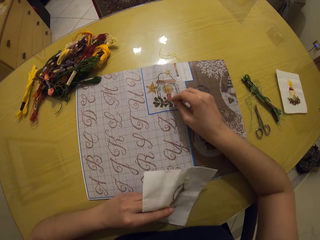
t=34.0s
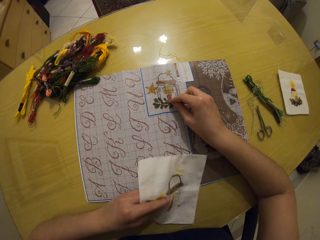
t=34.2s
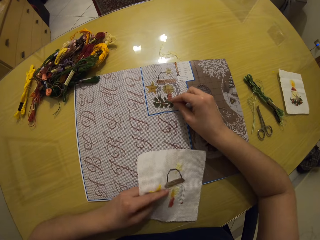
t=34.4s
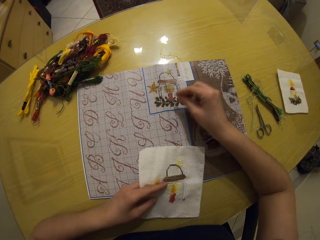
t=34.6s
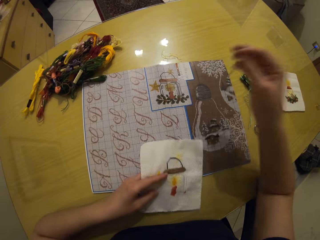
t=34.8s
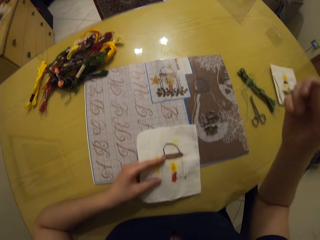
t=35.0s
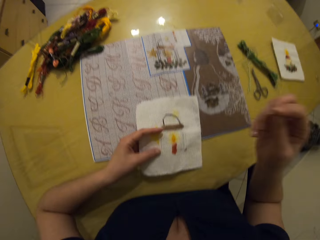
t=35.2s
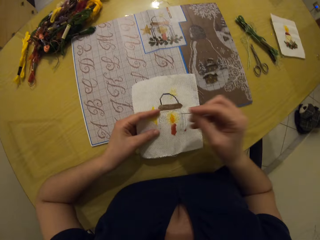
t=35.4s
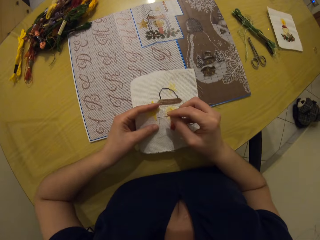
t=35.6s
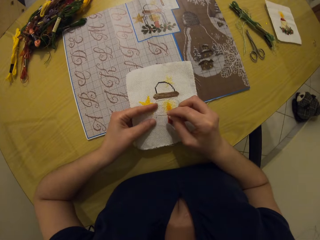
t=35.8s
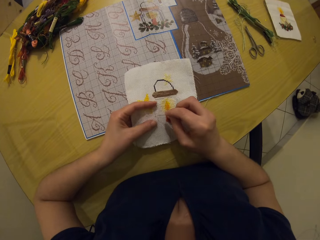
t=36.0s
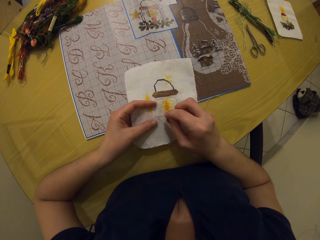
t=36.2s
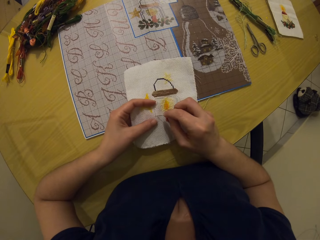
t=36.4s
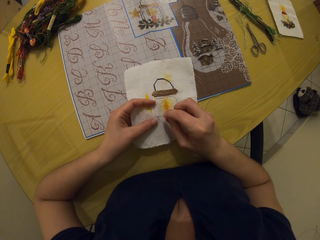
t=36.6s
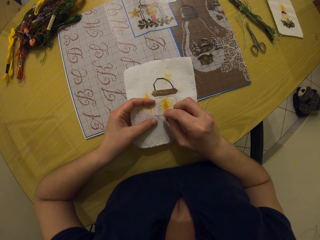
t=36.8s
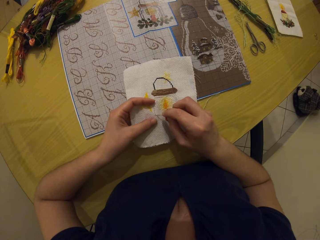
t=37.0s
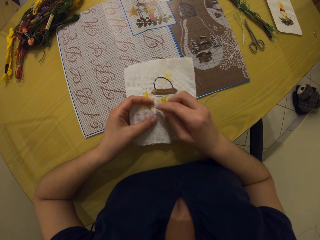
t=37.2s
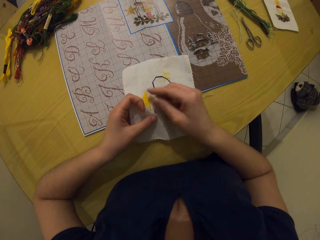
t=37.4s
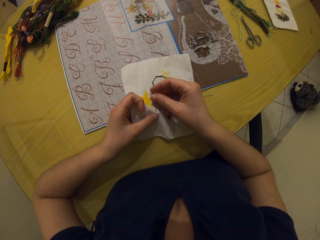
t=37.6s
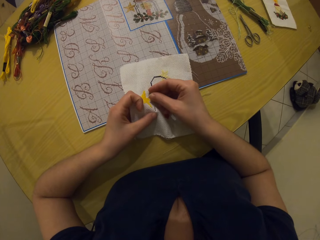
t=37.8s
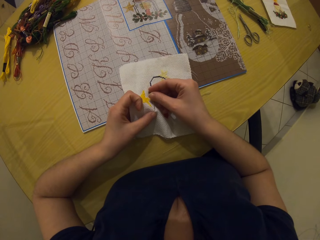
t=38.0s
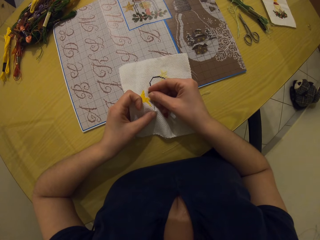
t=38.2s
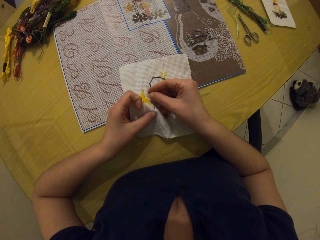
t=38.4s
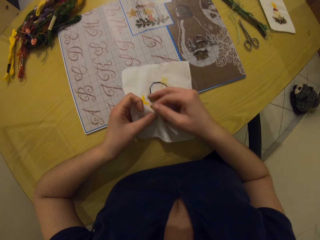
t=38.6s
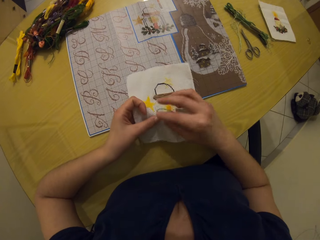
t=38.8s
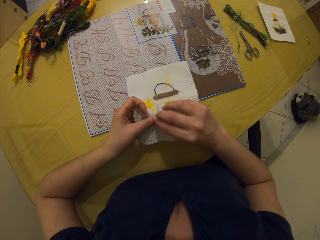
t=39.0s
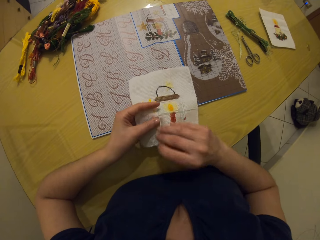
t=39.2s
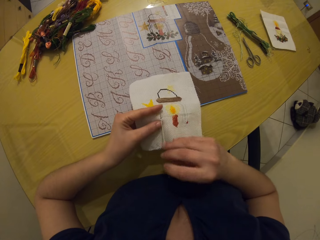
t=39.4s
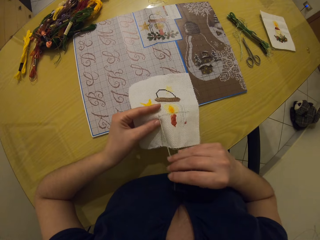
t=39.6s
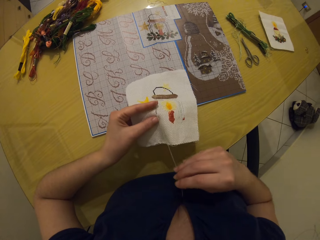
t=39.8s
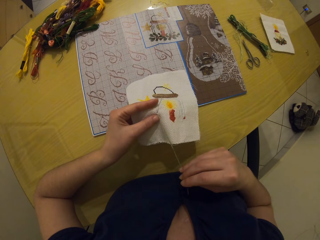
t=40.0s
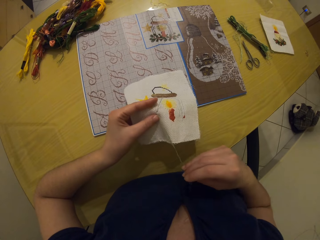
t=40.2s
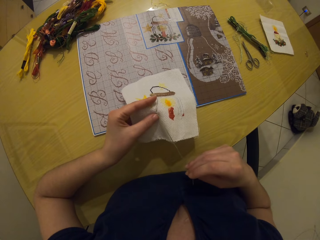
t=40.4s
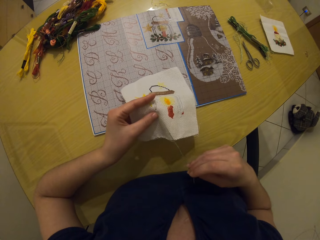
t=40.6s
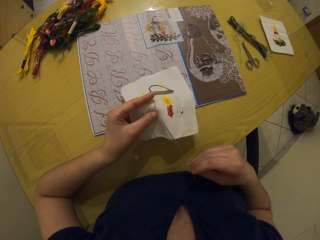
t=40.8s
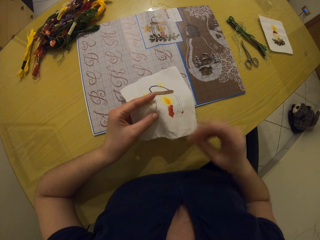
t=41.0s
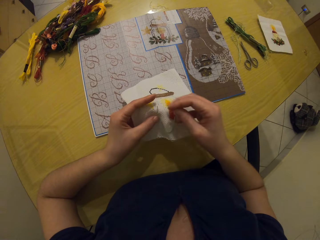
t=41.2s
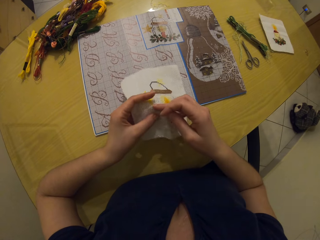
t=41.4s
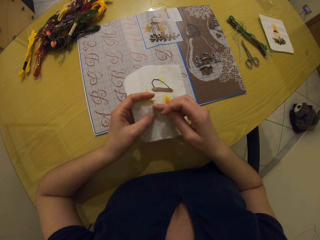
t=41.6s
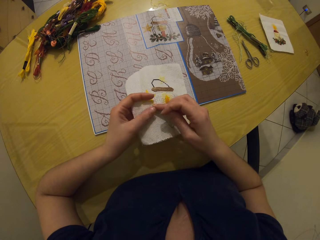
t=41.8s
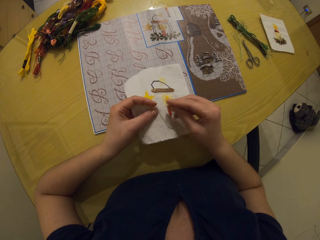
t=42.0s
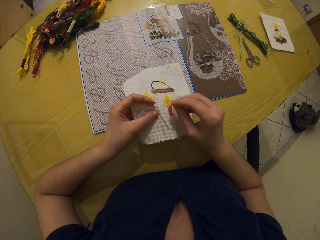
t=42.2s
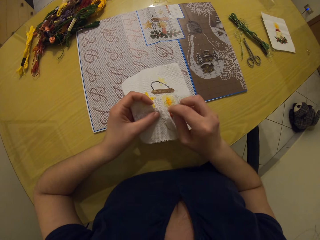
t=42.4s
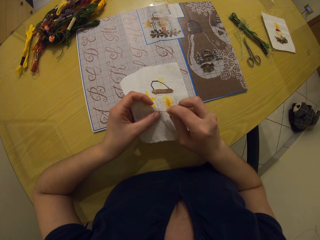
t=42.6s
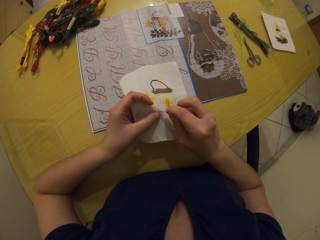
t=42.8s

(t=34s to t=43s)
The camera wearer sews on the piece of clothing with the needle and thread in her right hand.

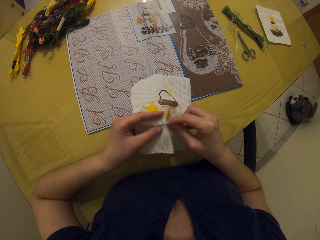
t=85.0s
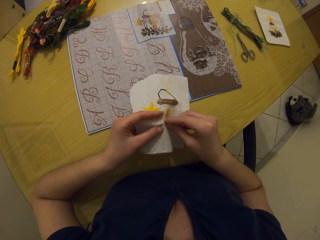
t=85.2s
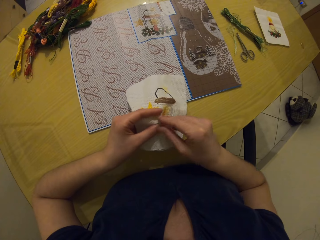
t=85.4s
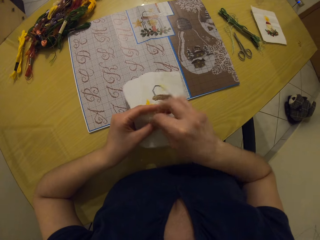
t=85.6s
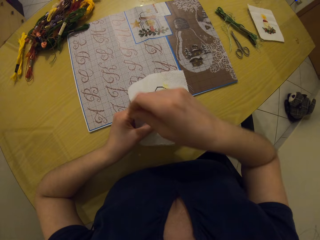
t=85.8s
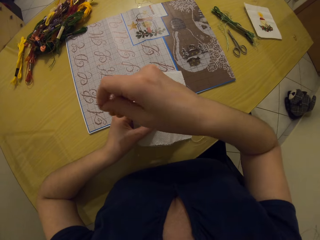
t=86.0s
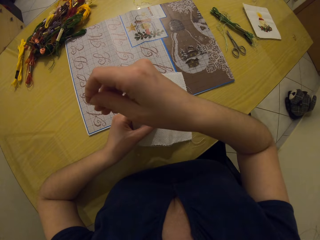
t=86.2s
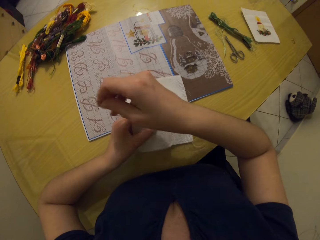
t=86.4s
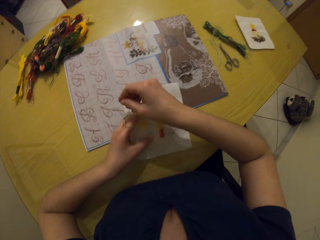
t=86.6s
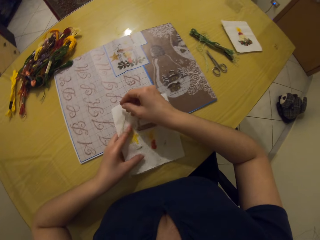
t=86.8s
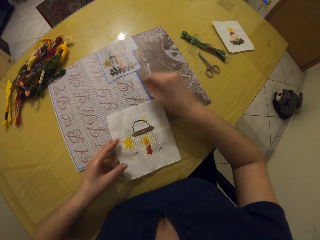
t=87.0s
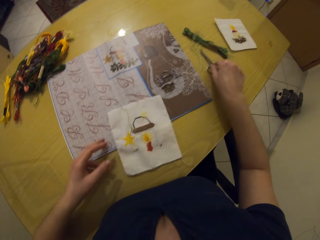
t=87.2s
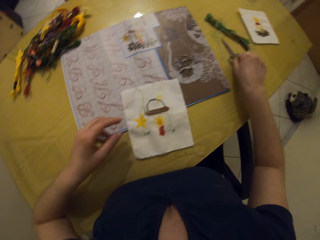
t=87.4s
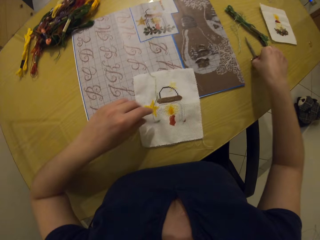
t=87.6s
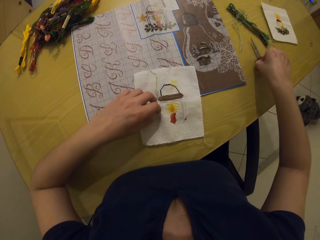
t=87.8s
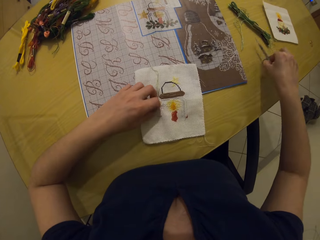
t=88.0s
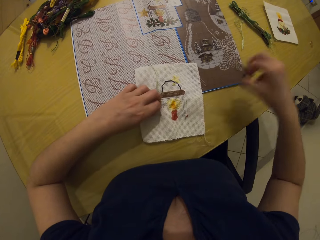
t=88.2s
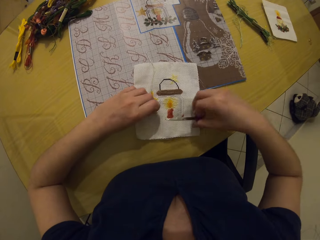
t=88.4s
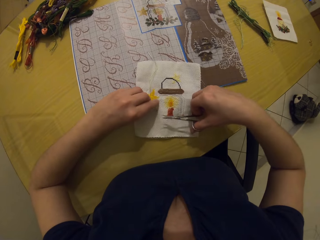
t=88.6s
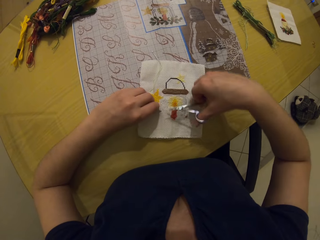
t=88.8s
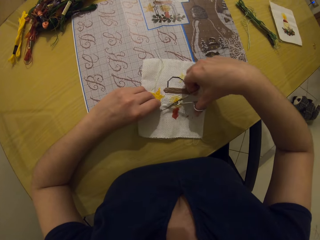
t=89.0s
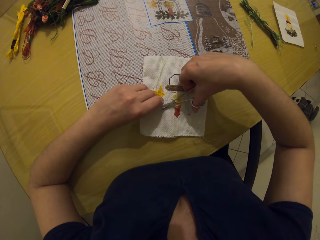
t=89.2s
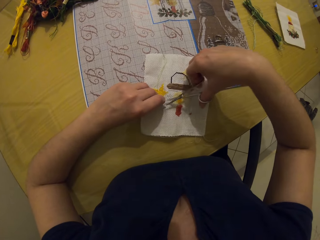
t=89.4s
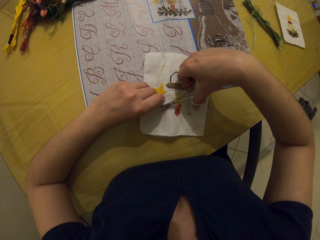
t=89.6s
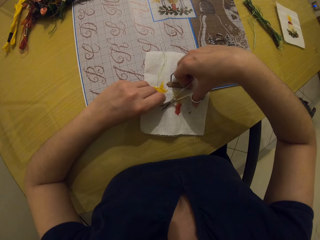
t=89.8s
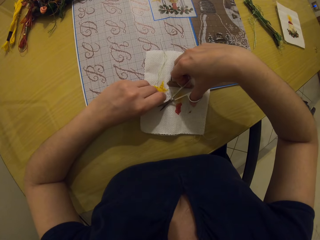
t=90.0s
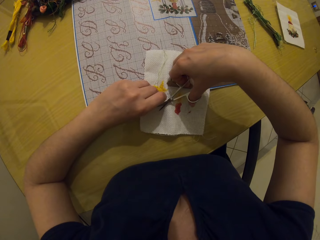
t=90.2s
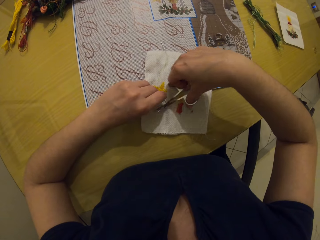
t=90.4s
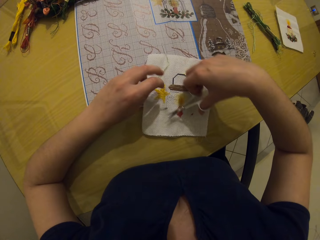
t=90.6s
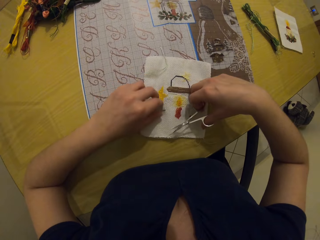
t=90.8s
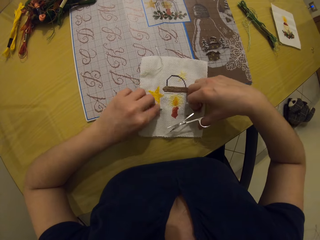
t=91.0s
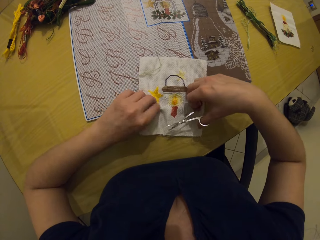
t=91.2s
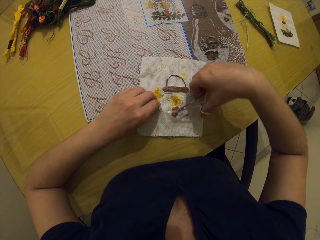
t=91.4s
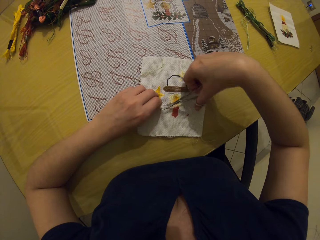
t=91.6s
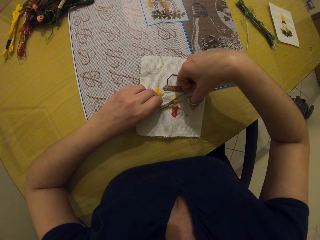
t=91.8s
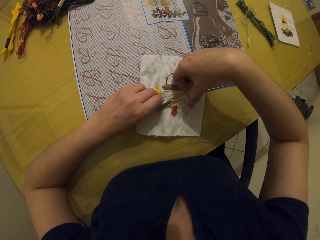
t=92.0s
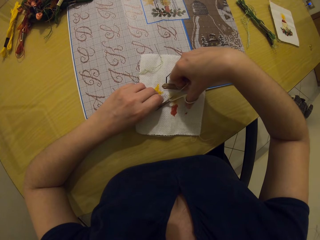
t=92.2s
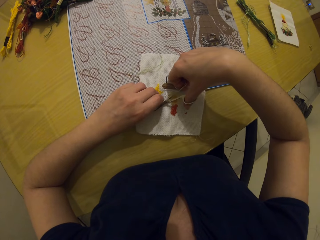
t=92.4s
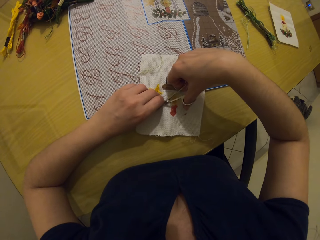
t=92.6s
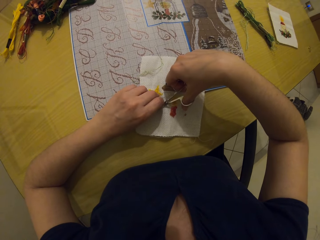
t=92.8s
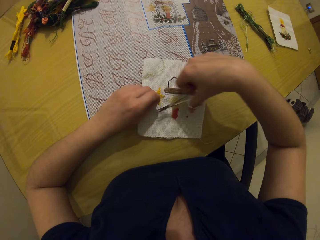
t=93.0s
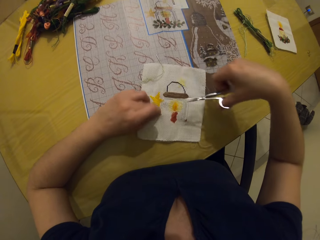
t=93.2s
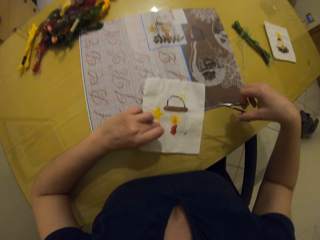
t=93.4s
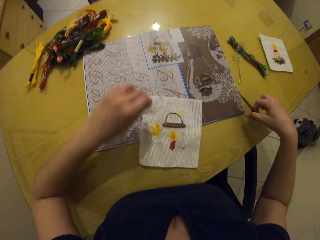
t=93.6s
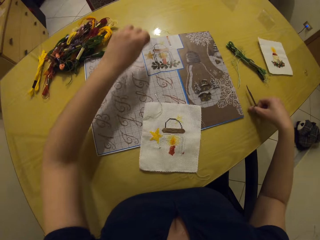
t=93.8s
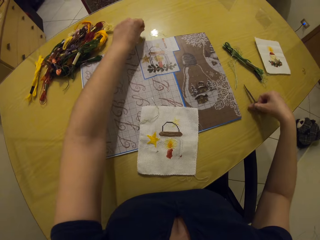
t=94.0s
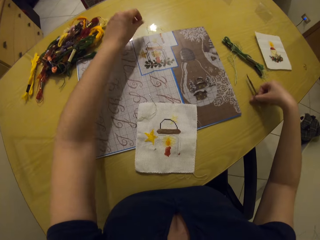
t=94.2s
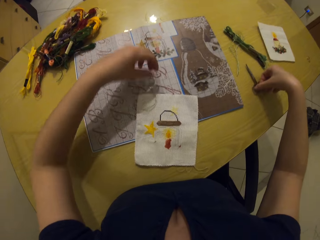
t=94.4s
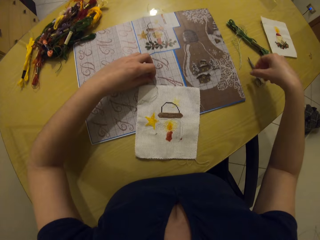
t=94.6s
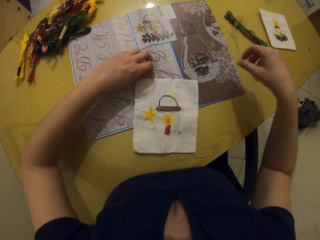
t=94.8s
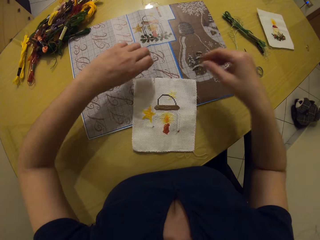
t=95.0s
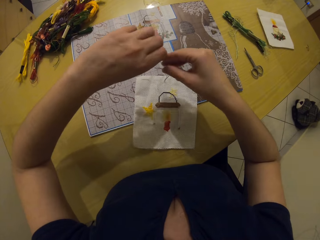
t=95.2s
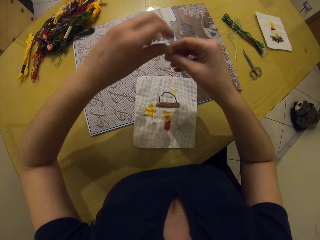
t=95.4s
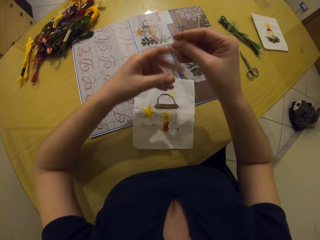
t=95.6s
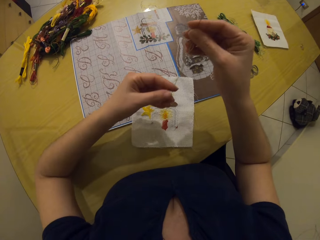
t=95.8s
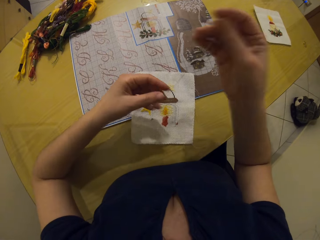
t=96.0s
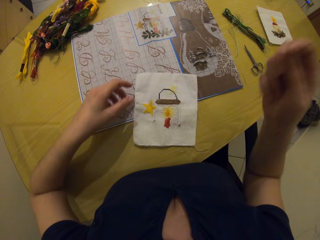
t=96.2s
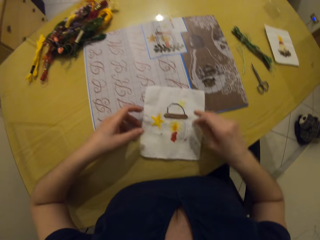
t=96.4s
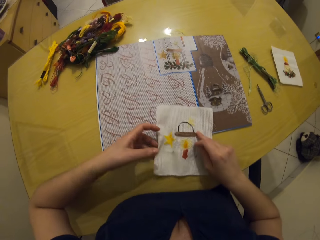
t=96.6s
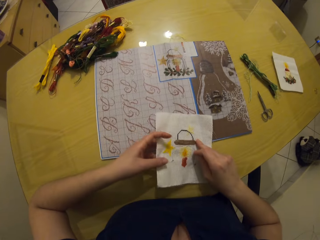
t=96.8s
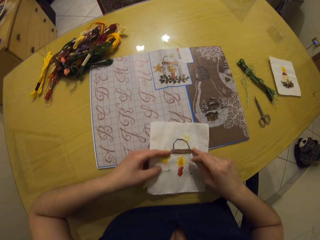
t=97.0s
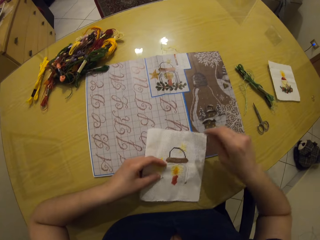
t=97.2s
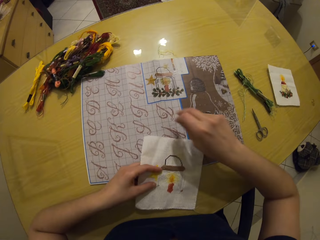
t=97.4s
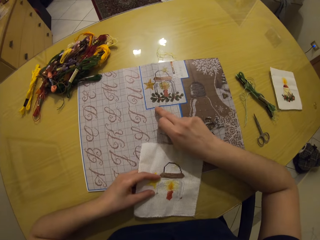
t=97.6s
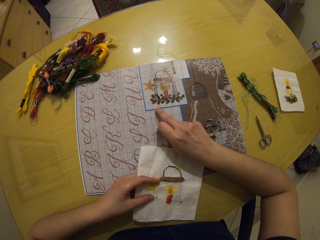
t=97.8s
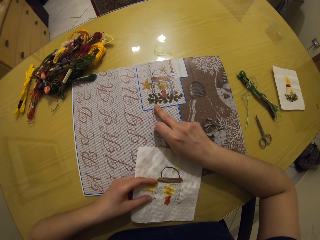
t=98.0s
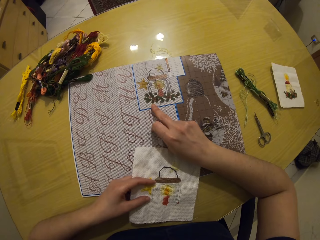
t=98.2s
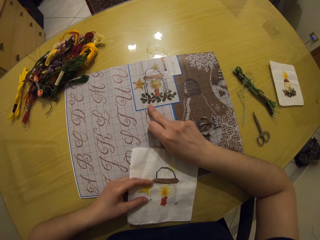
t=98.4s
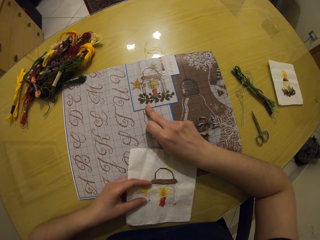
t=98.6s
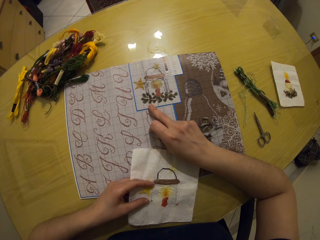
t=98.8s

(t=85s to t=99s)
The camera wearer drops the piece of clothing on the table with her left hand. She picks up a pair of scissors from the table with her right hand. She holds the strand of thread with her left hand. She cuts the strand of thread with the scissors in her right hand. She drops the strand of thread on the table with her left hand. She drops the pair of scissors on the table with her right hand. She picks up the needle from the table with her left hand. She passes the needle to her right hand. She straightens the thread. She picks up the piece of clothing from the table with her left hand. She holds the cloth. She points a finger on the copy.
